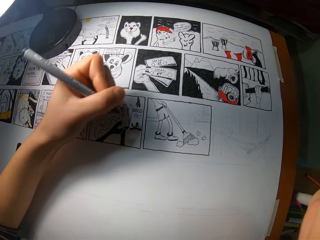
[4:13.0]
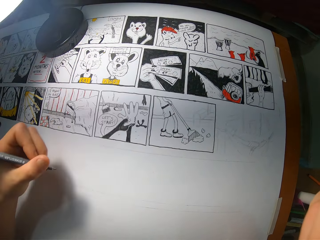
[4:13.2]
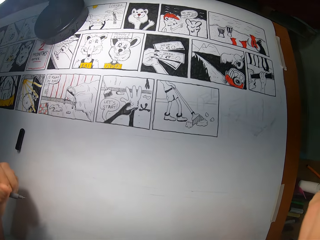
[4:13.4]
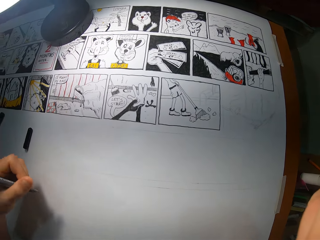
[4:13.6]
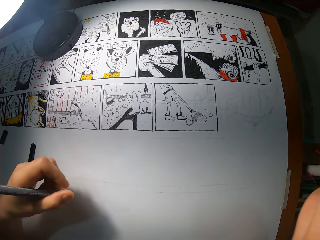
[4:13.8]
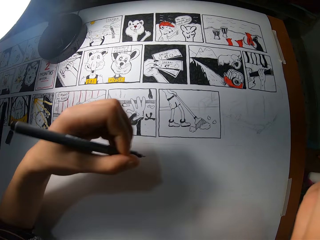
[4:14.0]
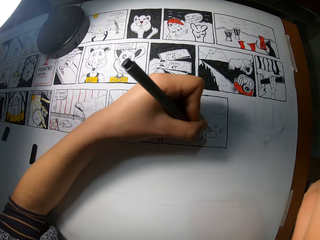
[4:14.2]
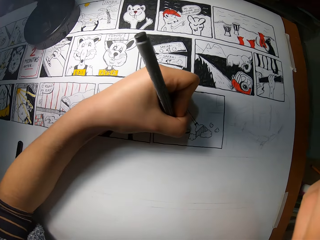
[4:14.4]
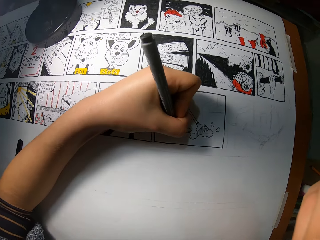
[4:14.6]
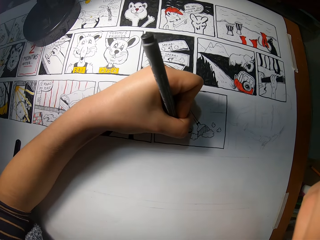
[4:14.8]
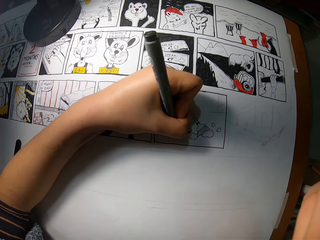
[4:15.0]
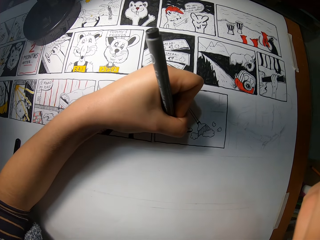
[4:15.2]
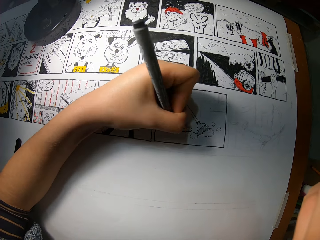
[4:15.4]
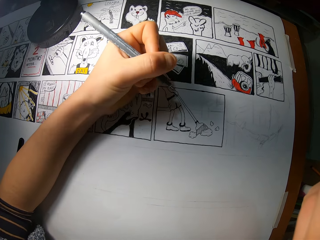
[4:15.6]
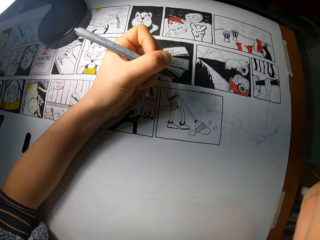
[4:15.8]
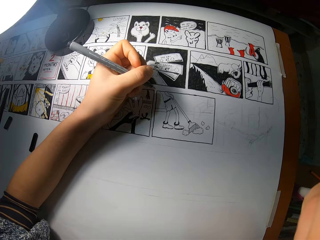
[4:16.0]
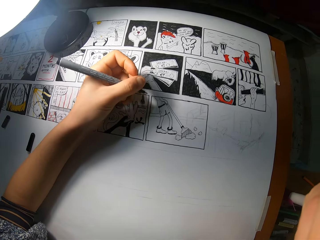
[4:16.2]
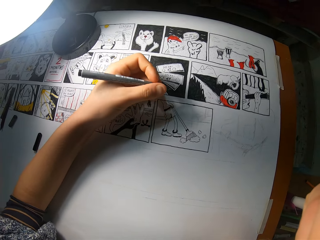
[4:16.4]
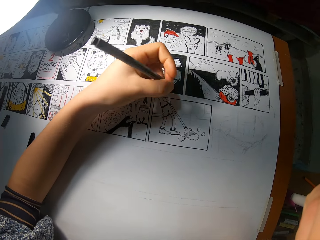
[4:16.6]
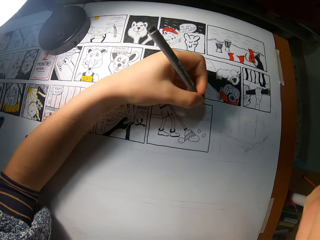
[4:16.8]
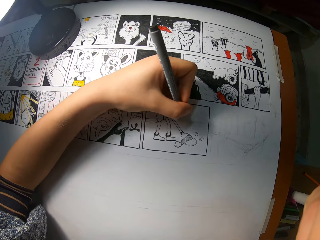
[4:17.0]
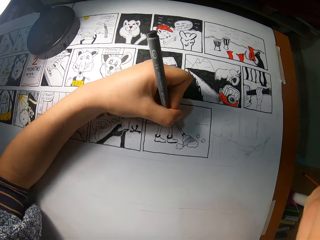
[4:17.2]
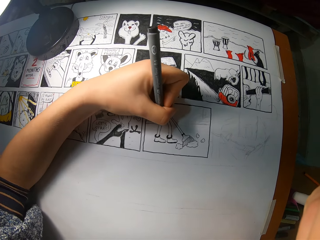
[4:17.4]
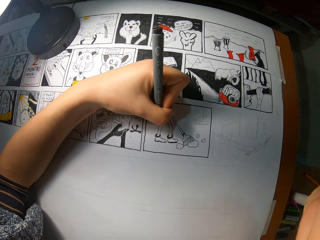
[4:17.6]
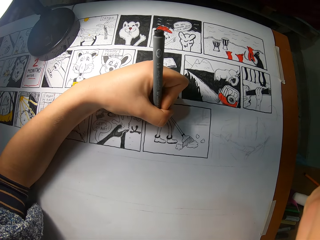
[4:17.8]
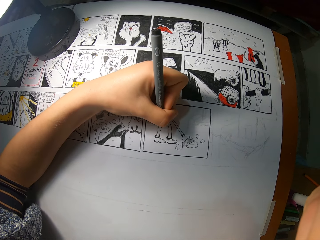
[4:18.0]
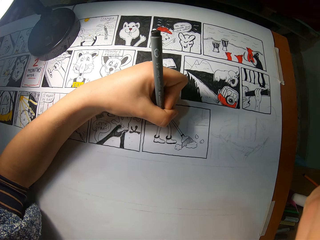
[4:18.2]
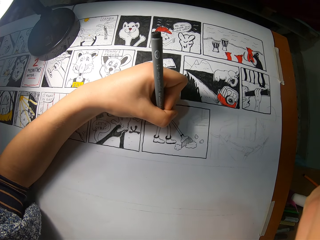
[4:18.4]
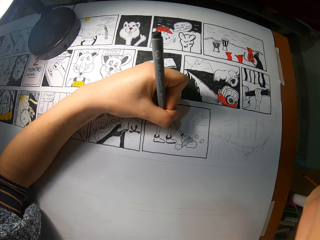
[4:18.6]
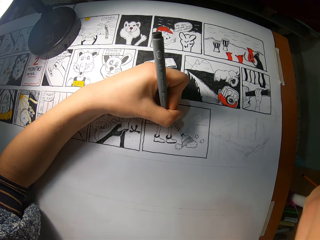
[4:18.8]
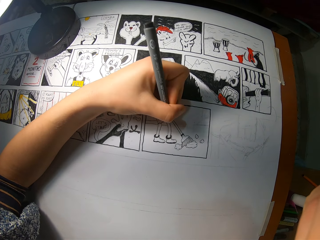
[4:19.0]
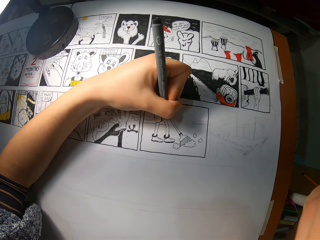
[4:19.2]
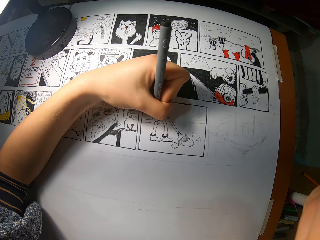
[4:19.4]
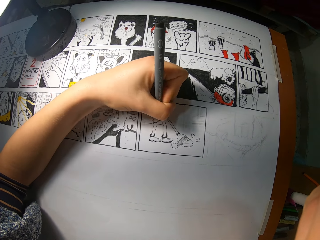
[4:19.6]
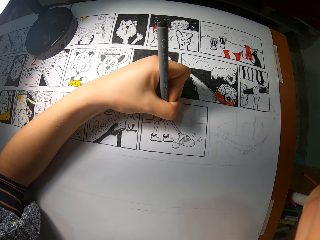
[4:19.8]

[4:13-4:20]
The camera wearer draws on the drawing paper with the marker in his left hand.

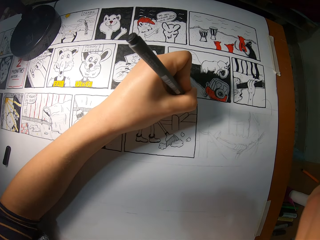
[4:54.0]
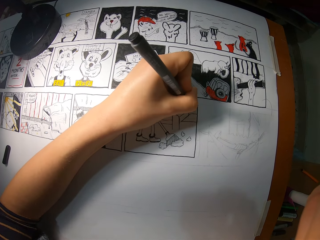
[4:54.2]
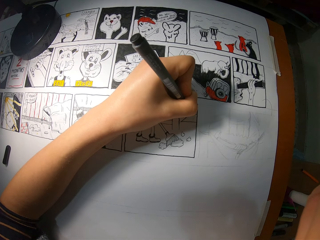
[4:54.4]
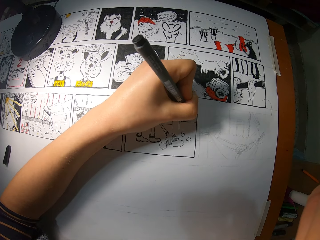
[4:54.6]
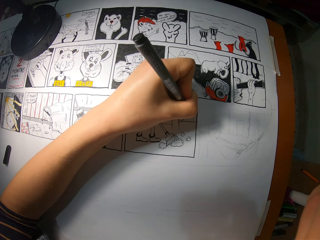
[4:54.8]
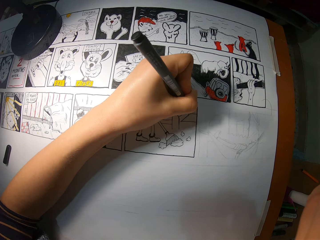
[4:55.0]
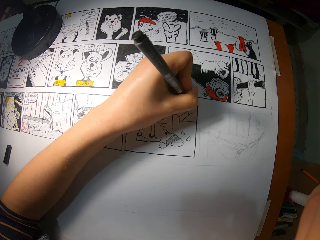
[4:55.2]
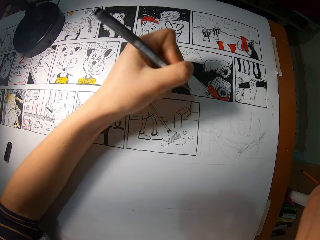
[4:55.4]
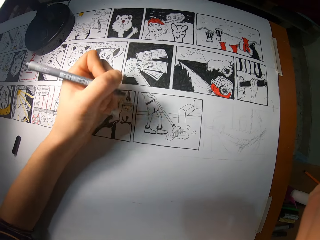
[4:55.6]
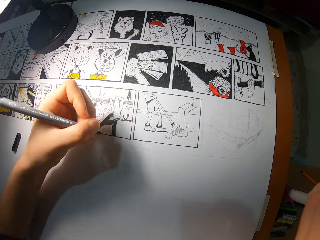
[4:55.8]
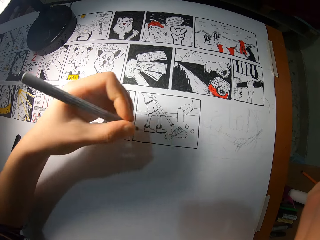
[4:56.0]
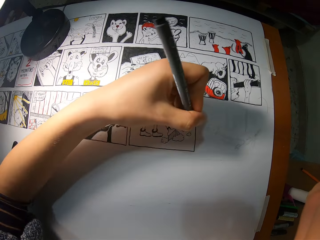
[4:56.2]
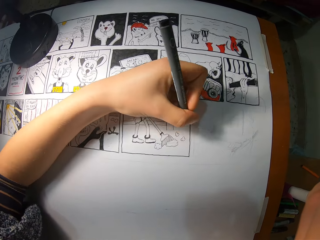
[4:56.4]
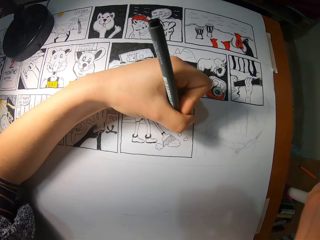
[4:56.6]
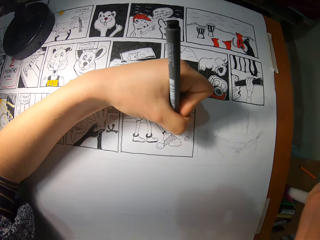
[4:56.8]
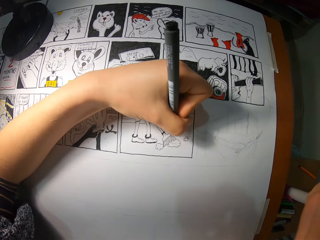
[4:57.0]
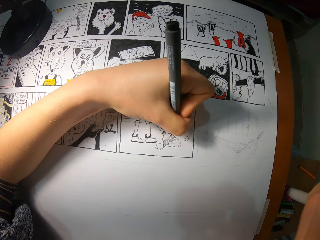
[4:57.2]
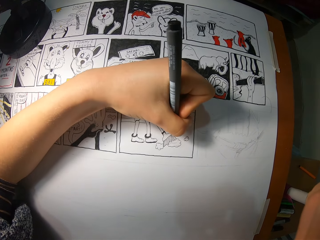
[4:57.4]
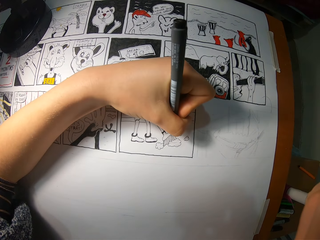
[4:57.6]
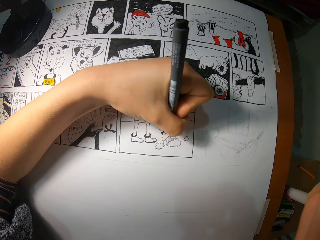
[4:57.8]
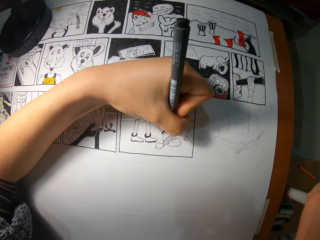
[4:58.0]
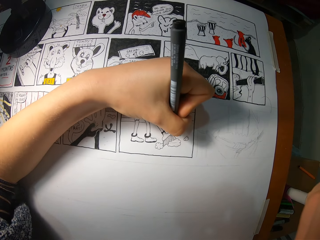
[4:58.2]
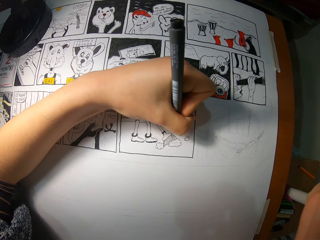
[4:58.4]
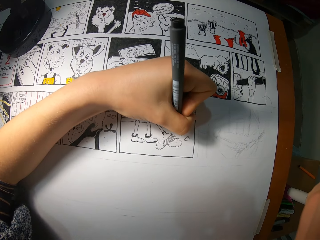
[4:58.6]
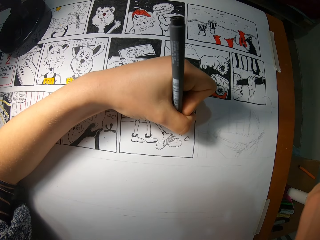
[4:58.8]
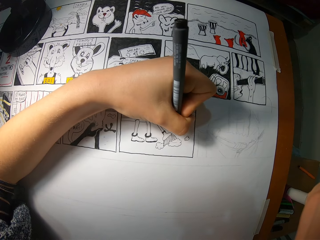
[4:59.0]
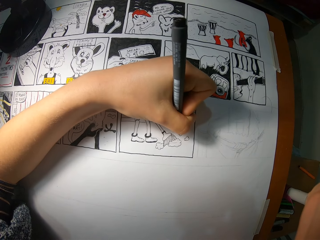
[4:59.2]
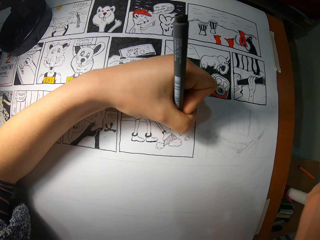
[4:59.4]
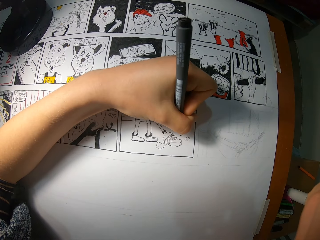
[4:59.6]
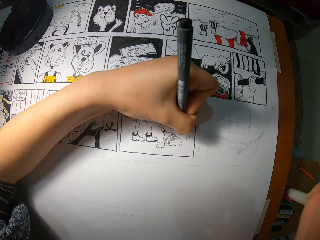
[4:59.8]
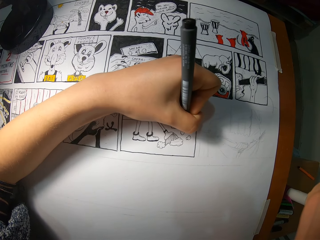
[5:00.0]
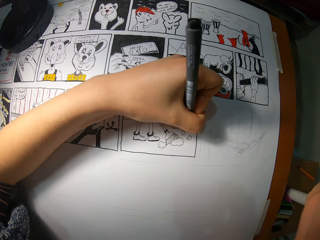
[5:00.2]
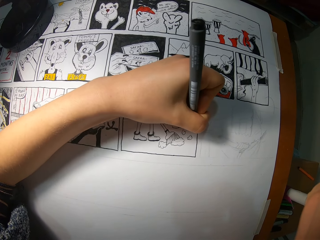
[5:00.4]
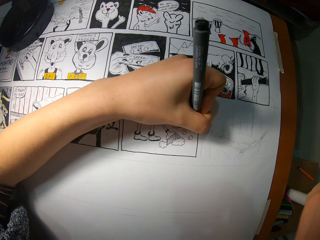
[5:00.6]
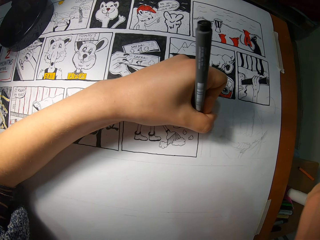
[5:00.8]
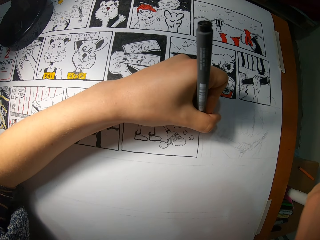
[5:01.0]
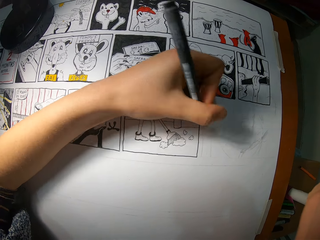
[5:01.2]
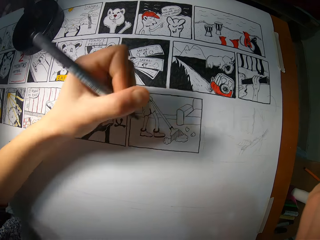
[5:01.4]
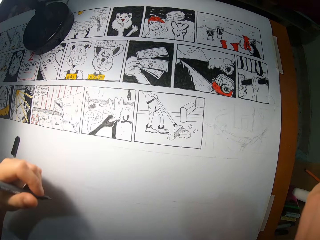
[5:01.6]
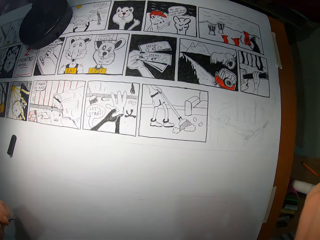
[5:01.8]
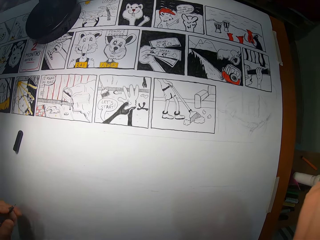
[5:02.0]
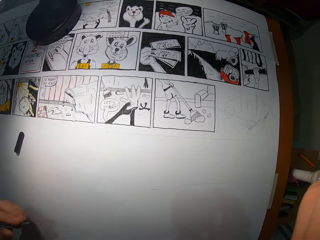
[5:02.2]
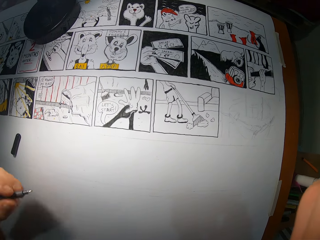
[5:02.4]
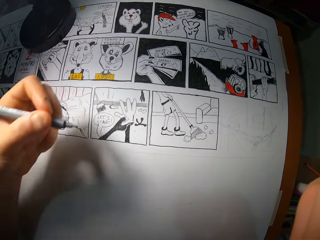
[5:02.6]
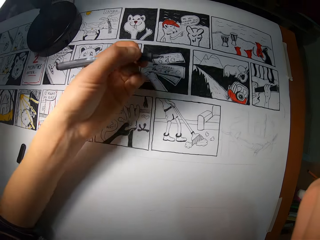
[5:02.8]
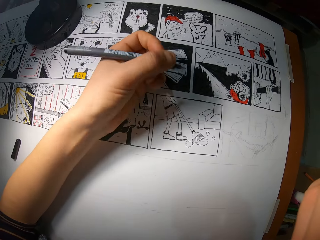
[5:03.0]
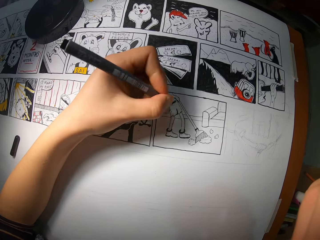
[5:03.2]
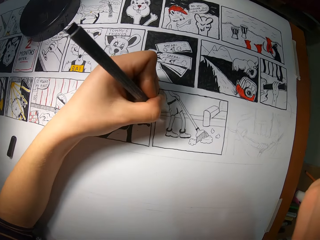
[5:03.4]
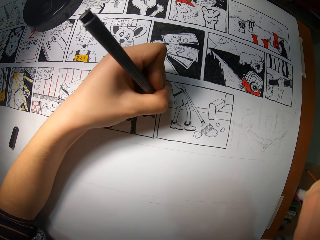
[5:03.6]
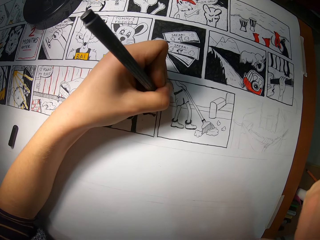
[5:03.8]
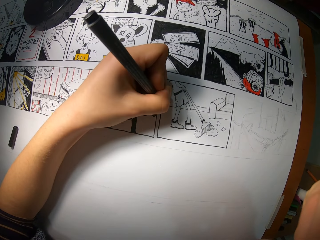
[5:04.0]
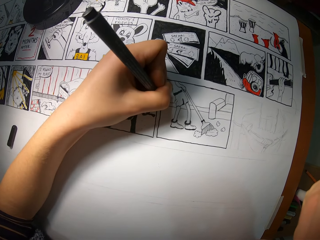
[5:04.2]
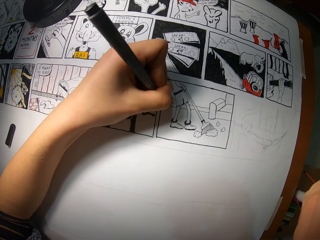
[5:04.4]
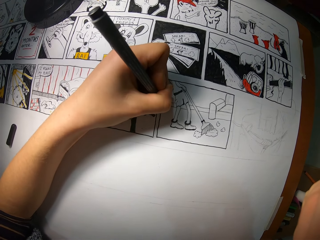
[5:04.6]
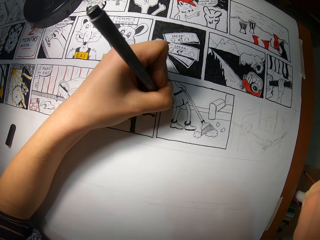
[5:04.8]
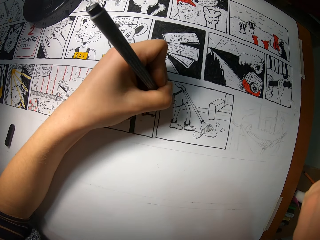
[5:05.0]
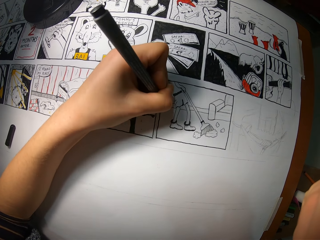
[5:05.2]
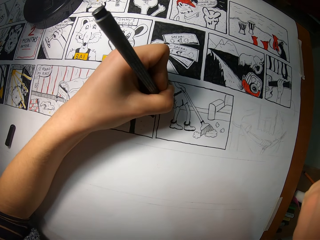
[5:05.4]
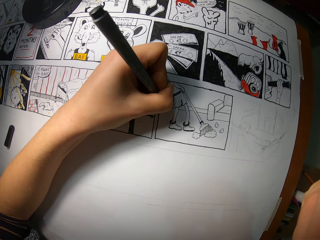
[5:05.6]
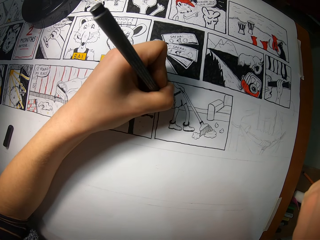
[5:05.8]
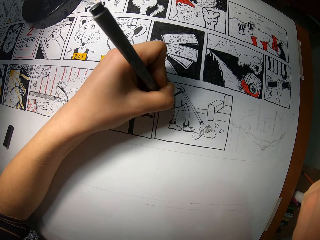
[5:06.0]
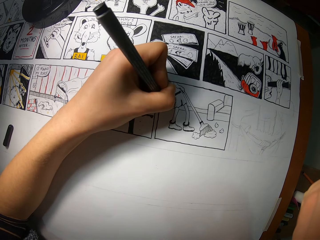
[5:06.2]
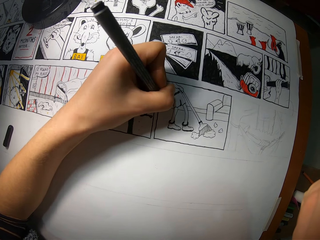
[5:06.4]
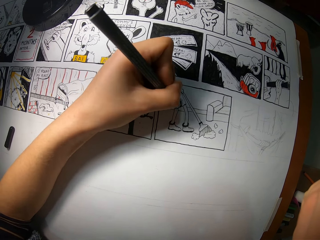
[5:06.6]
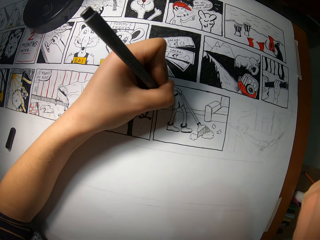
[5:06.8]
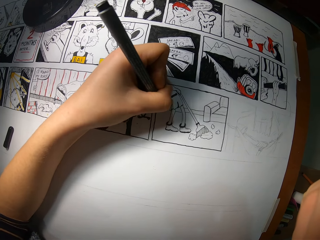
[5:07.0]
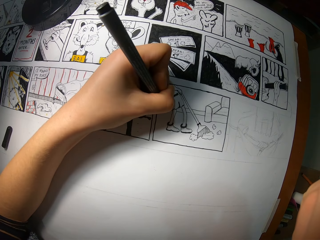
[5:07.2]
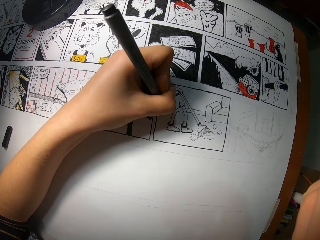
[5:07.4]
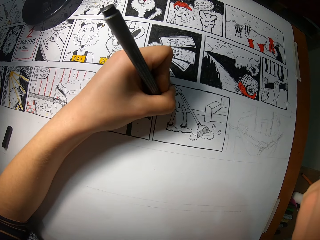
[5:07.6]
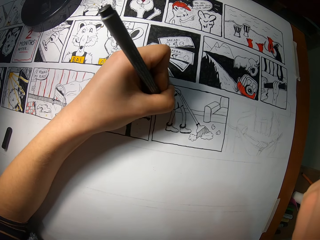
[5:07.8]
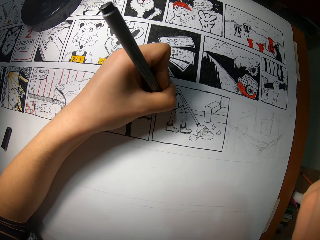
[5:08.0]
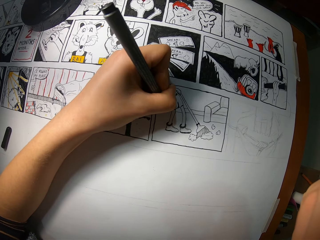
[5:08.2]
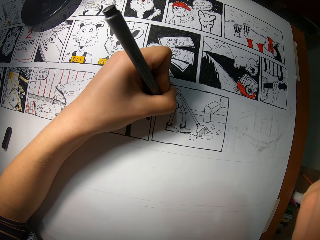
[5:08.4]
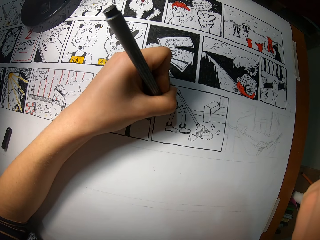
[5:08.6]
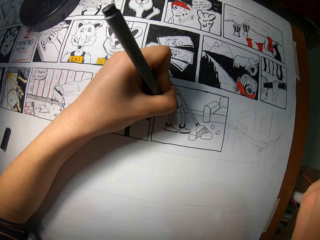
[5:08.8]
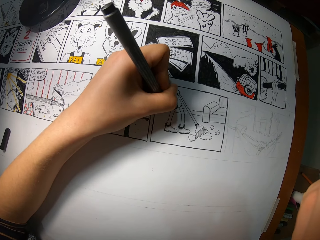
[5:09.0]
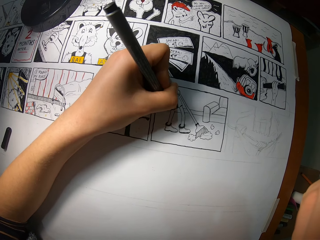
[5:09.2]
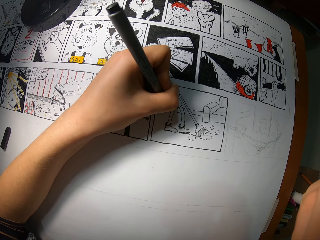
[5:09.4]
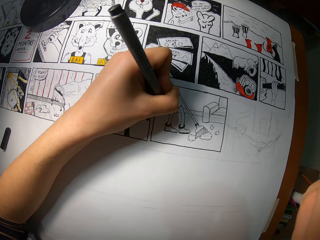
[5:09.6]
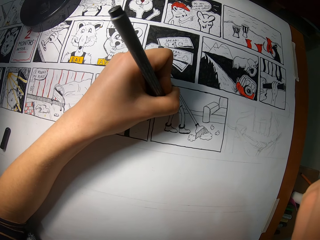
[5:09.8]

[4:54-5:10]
The camera wearer lifts up the hand and draws a picture. They lift up the hand and draw the picture.
